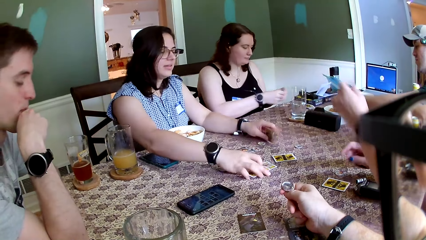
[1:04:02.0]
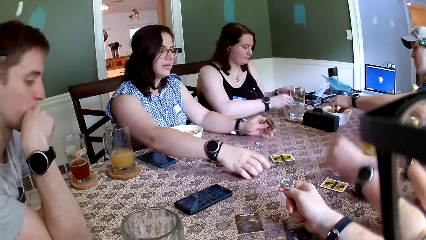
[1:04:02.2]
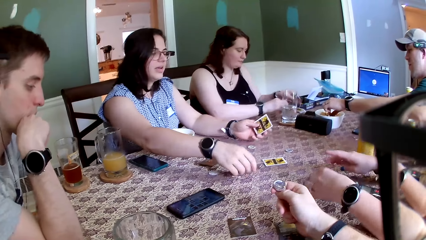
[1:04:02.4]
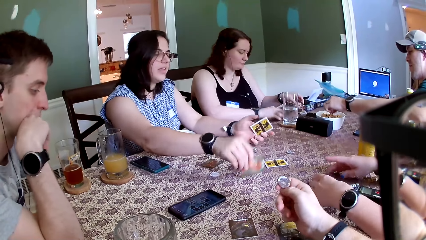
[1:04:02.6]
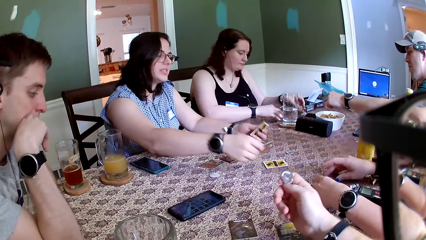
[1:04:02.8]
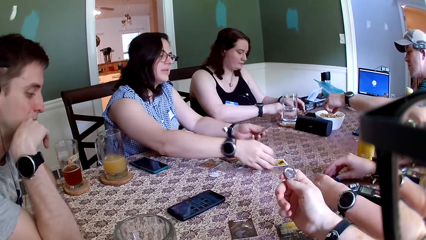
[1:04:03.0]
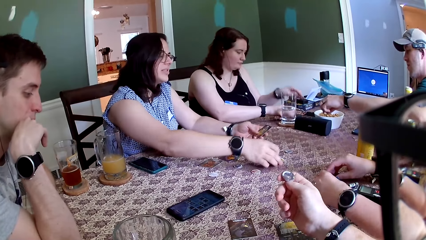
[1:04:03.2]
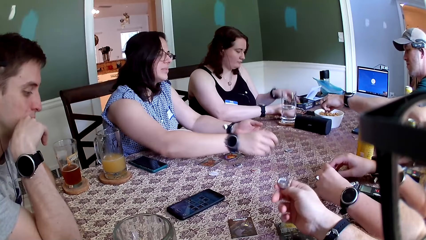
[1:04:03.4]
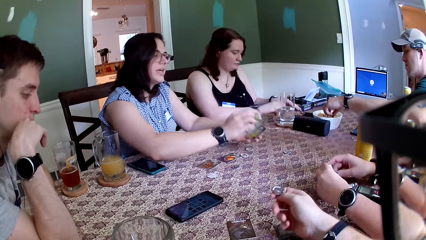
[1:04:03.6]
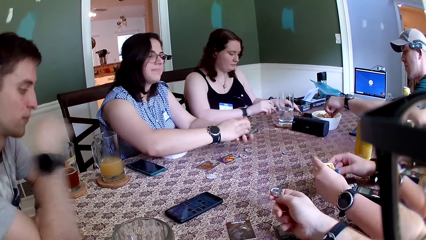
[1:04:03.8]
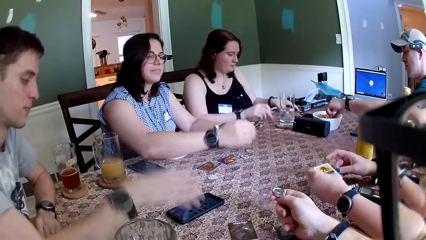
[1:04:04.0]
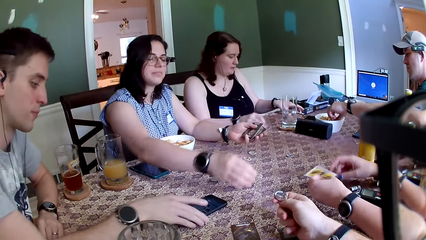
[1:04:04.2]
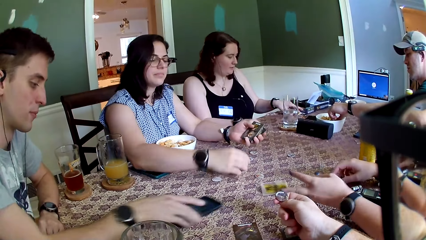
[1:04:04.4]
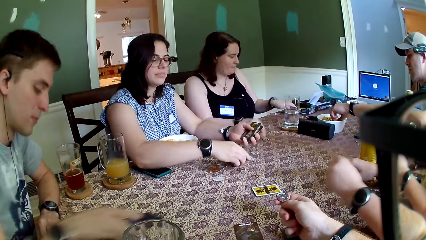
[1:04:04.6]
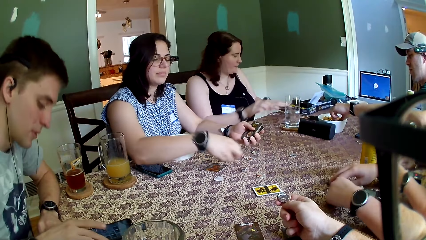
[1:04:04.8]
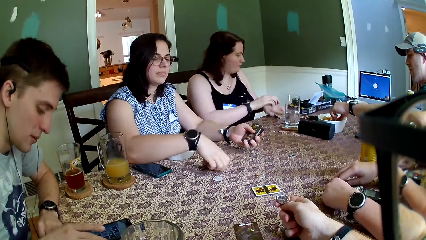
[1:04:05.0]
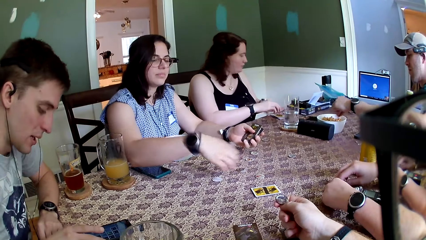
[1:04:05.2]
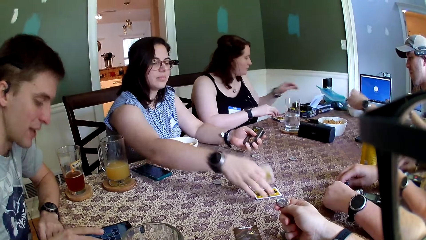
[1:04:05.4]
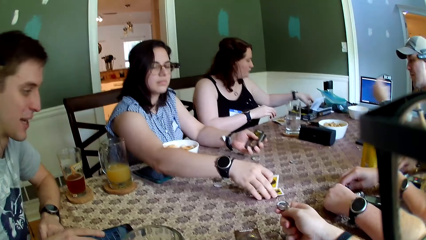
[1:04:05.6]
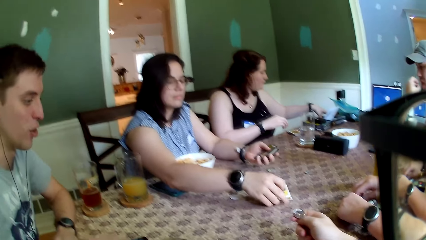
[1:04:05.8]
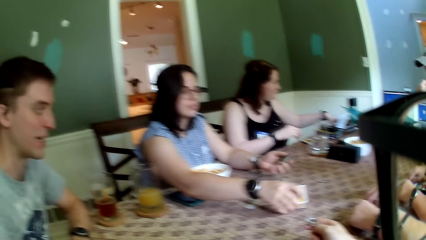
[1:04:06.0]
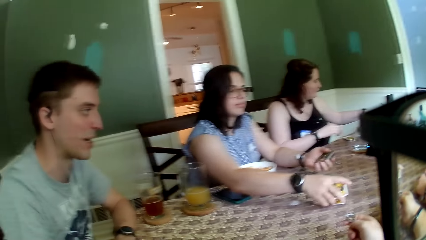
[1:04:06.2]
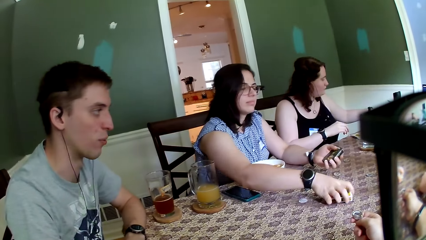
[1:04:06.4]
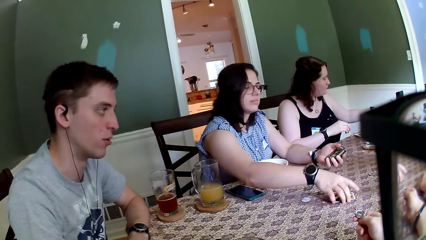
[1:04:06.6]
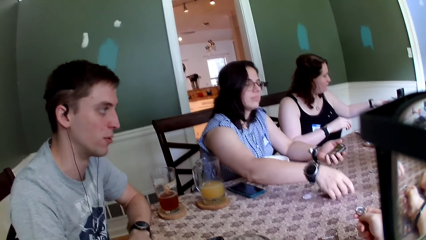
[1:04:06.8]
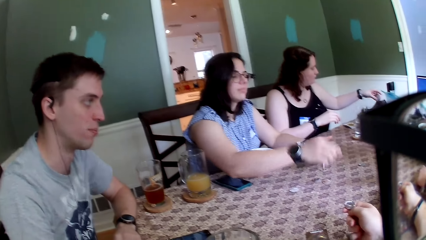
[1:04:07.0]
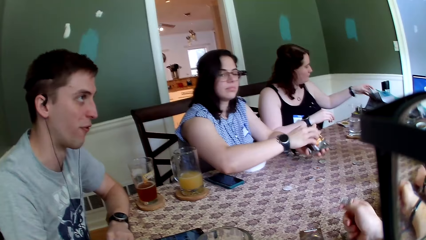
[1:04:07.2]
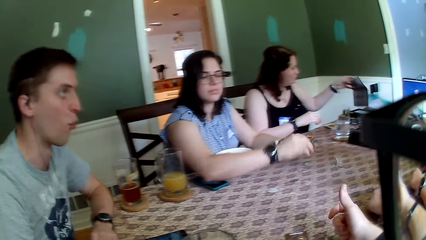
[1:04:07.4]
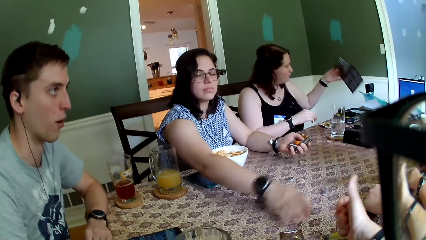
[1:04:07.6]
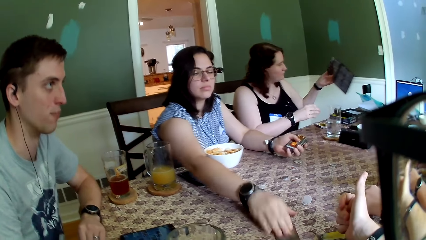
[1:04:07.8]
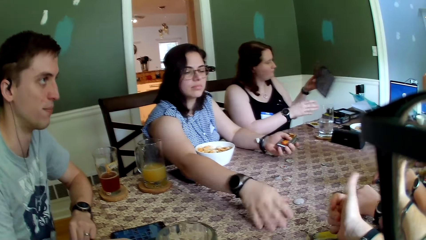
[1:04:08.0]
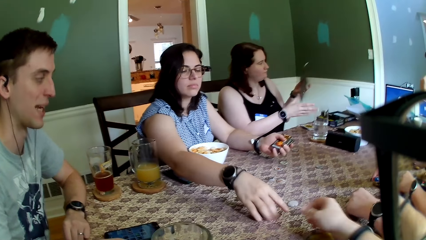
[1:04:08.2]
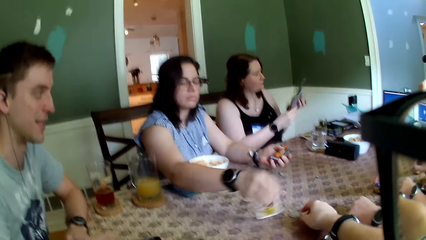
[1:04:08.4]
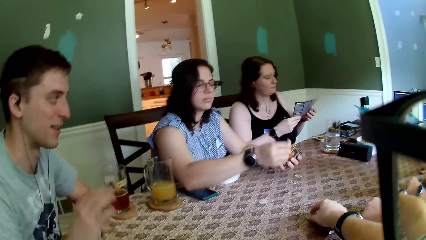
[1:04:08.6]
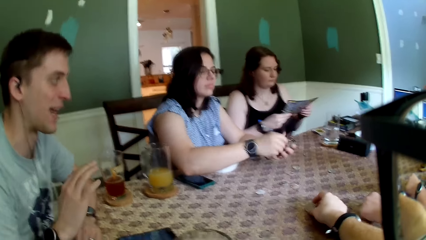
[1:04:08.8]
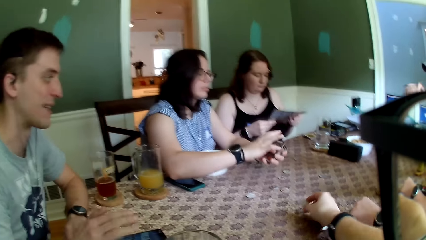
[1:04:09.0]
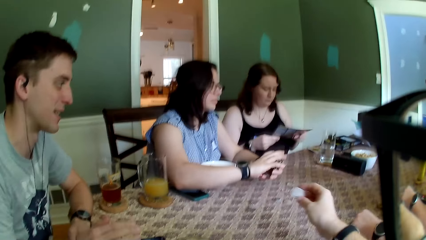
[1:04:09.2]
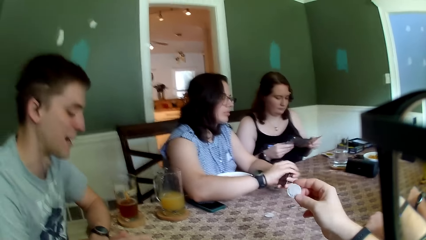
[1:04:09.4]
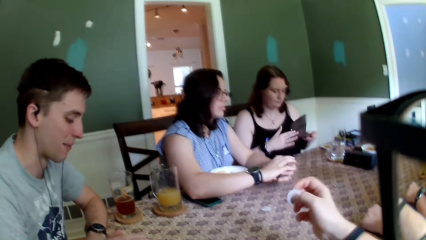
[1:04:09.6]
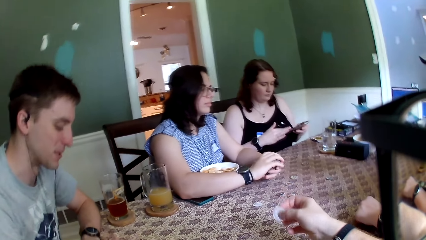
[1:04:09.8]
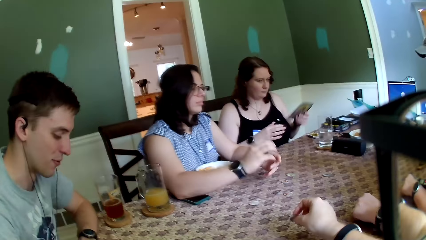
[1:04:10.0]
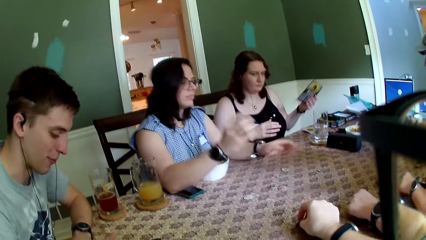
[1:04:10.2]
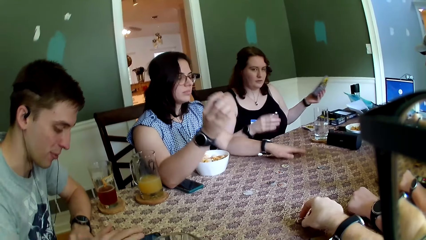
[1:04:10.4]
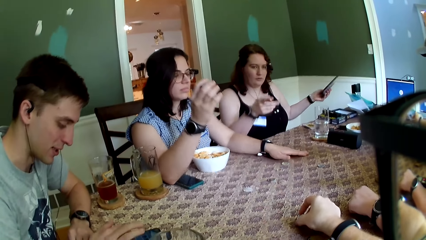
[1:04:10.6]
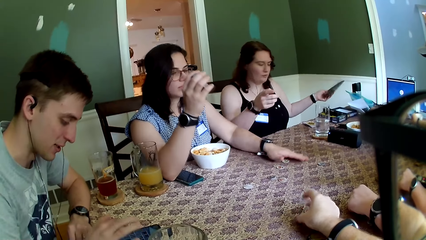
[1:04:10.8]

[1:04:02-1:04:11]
A man touches his cheek with his right hand and places his left hand on the table. A woman passes the card in her right hand to her left hand. Another woman picks up a card from the table with her right hand. The first woman adjusts a card on the table with her right hand. The camera wearer holds the coin. Another man picks up chin chin from the plate with his left hand. The first woman drops the card in her left hand on the table. A third woman picks up a card from the table with both hands. The second woman picks up a card from the table with her right hand and passes the cards in her right hand to her left hand. The third woman drops the card in her left hand on the table. The first man drags the phone on the table with his right hand. The first woman adjusts the cards on the table with her left hand. The third woman places her left hand on the table and places her right hand on the table. The second woman picks up a card from the table with her right hand. She does so again. The first man presses the phone on the table with his right hand. The second woman picks up a card from the table with her right hand. The first woman picks up a booklet from the table with her left hand. The second woman picks up a card from the table with her right hand. The other man eats the chin chin in his left hand. The second woman picks up a card from the table with her right hand. The camera wearer tosses the coin on the table with his right hand. The second woman passes the cards in her right hand to her left hand and picks up a card from the table with her right hand. The first woman holds the booklet with both hands. The camera wearer picks up the coin from the table with his right hand. The second woman passes the cards in her right hand to her left hand. The first man presses the phone with his right hand. The camera wearer drops the coin on the table with his right hand.
